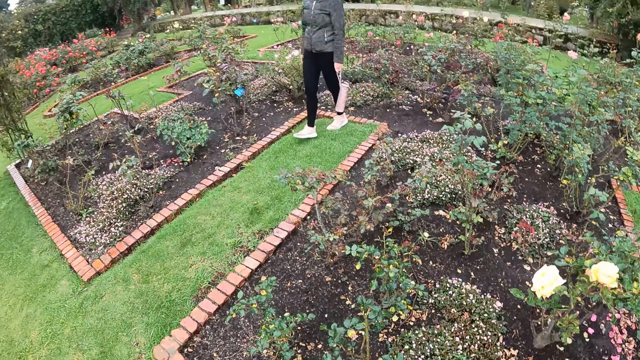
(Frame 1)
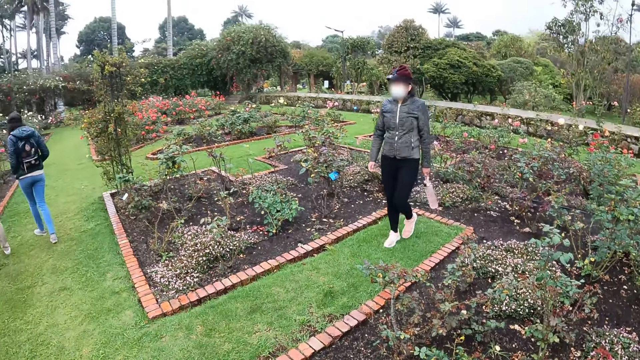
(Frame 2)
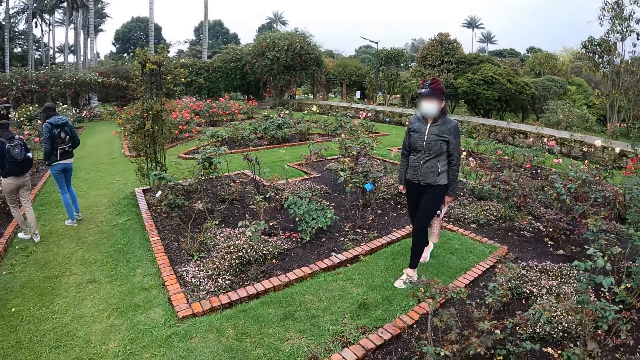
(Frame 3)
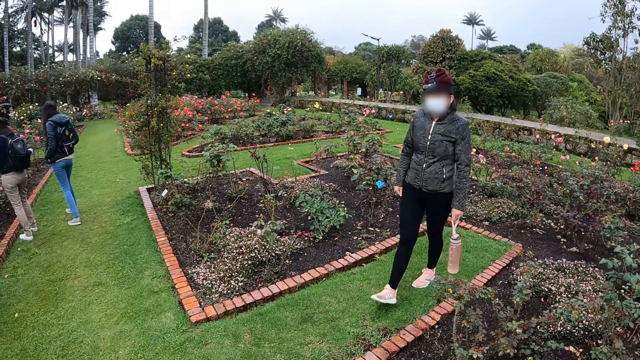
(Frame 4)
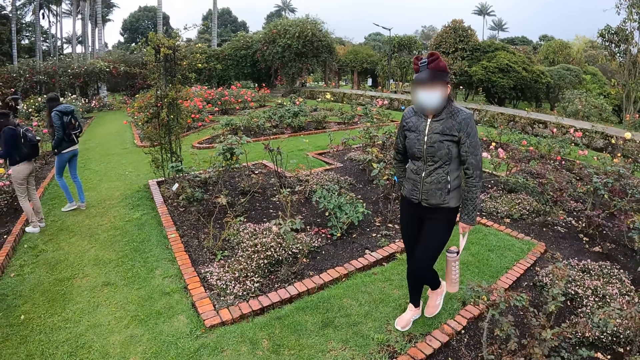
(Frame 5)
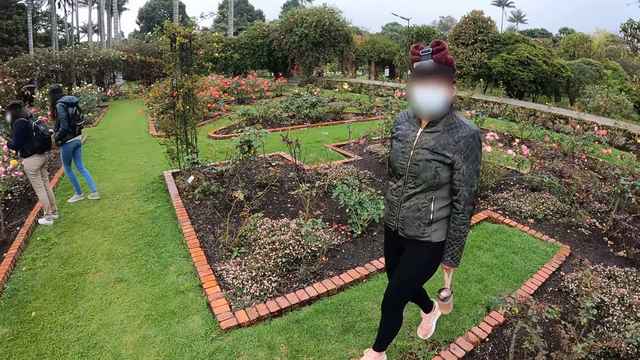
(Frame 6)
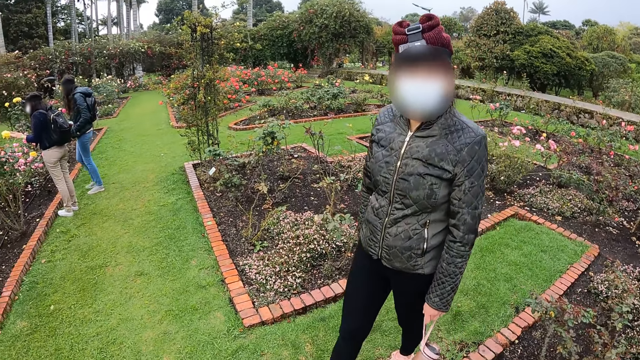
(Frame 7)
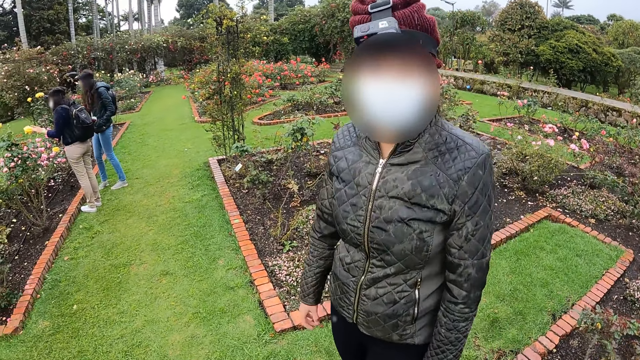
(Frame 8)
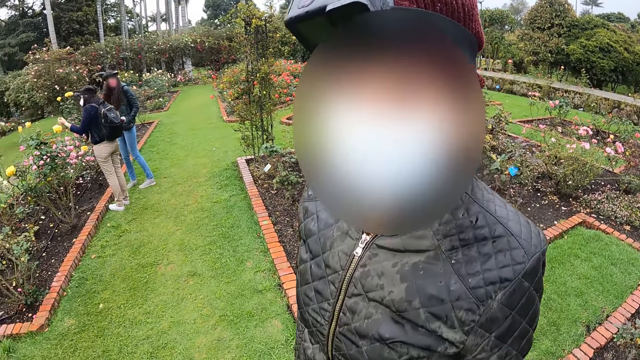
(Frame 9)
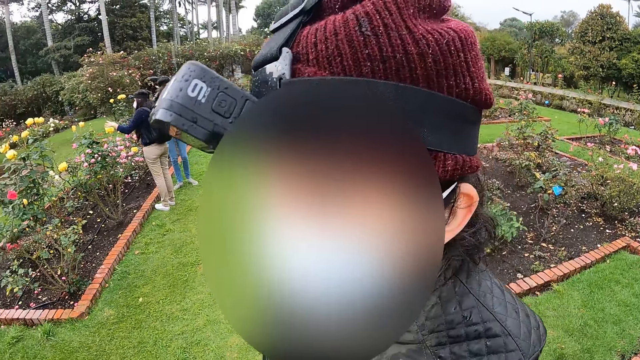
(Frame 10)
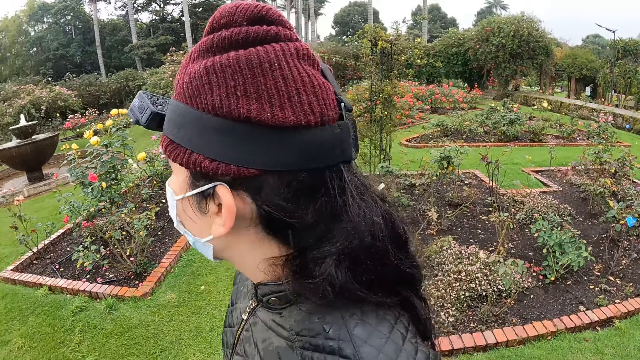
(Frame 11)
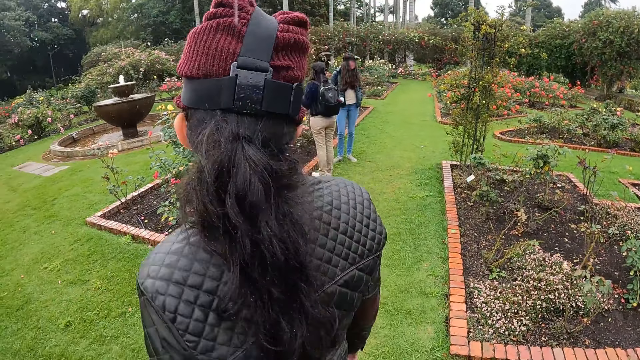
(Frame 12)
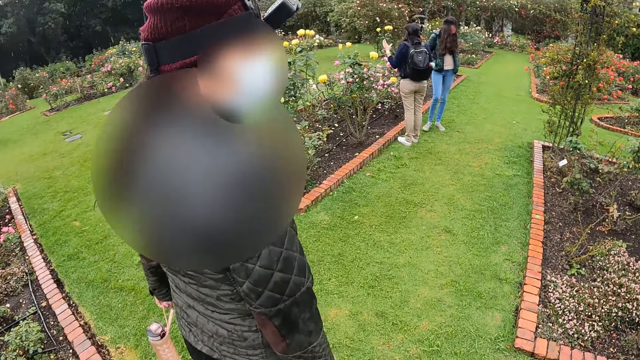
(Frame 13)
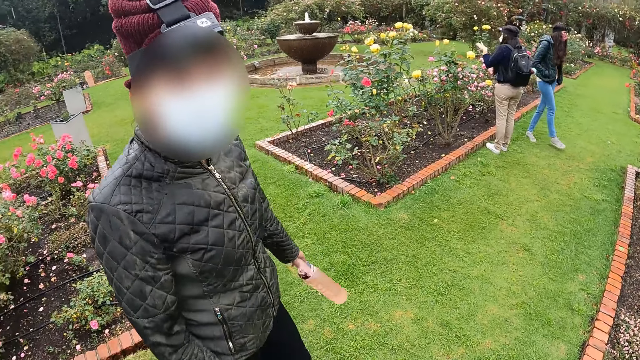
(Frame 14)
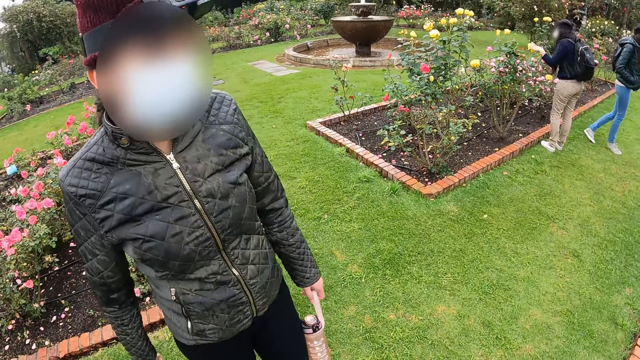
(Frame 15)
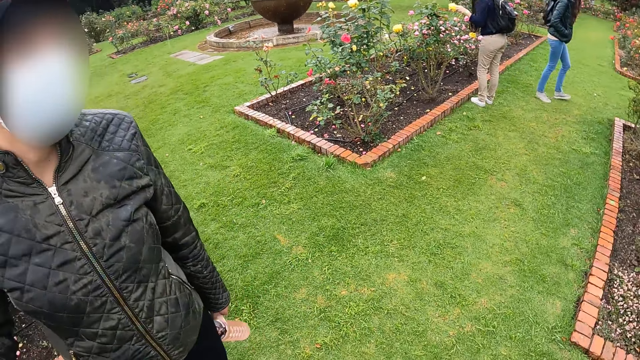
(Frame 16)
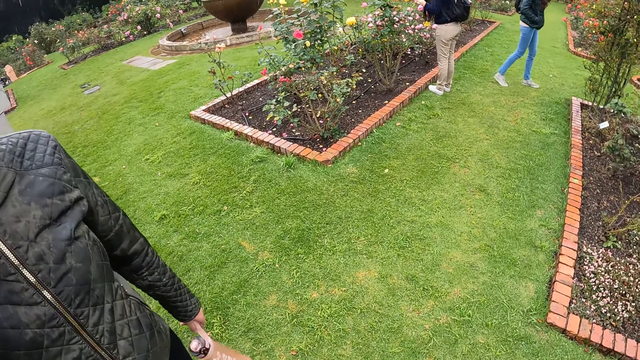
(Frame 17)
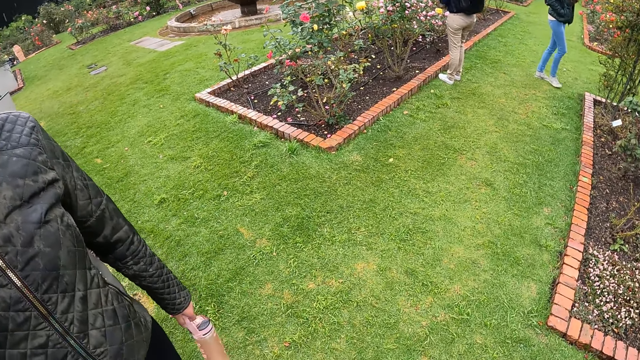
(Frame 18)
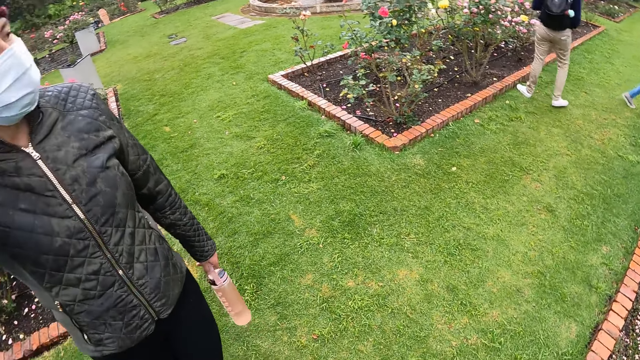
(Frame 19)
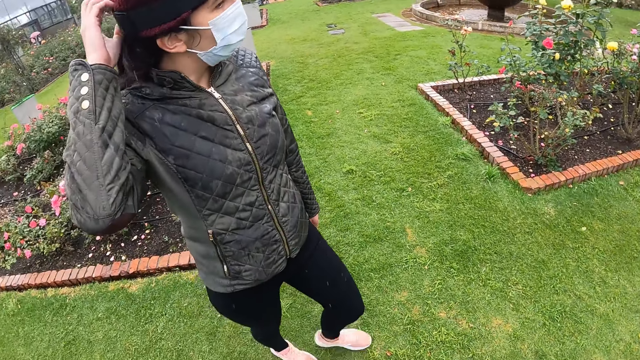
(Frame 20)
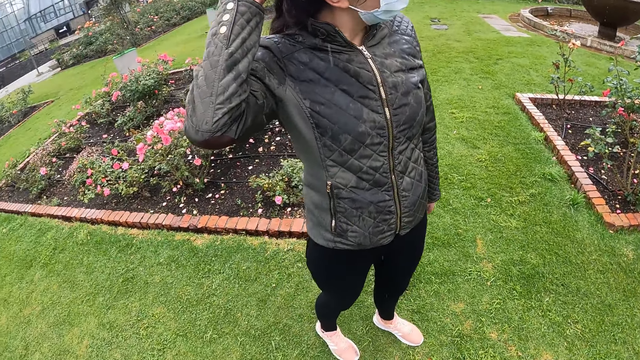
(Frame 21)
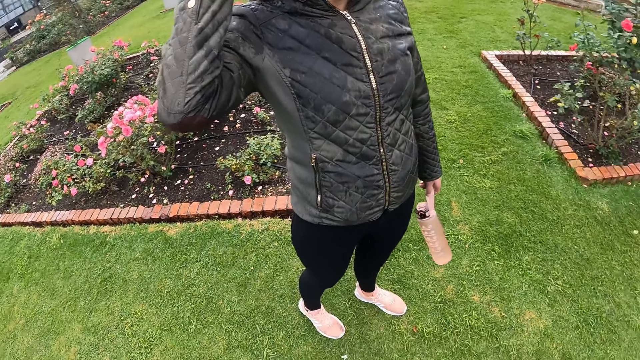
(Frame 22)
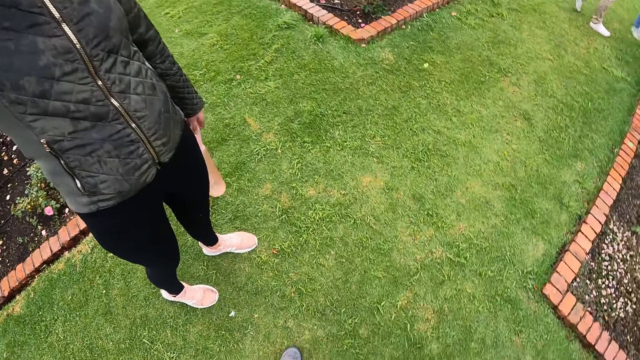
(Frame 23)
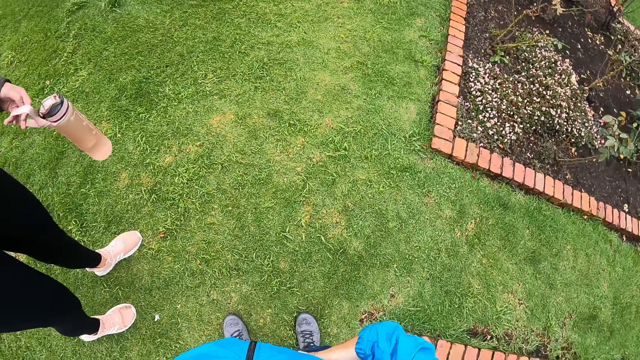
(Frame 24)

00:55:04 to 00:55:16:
The camera wearer interacts with a woman.

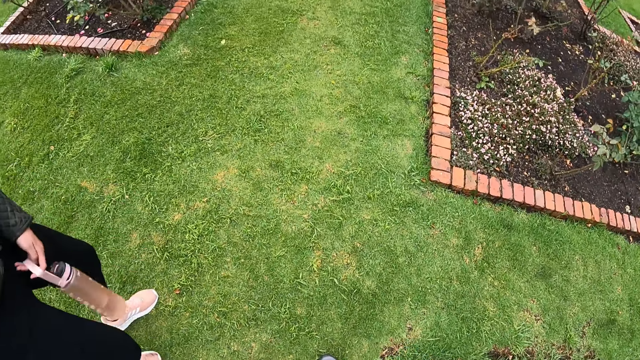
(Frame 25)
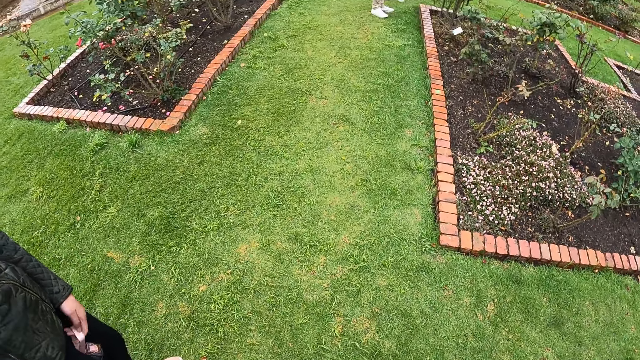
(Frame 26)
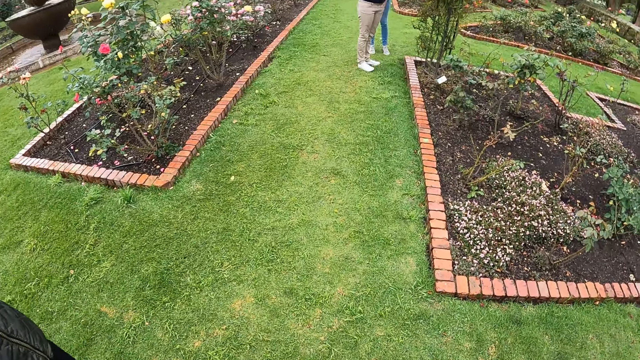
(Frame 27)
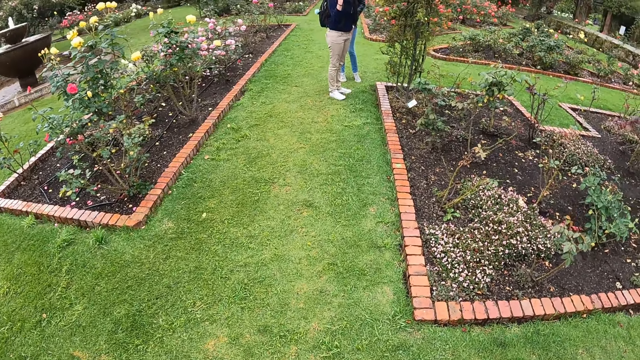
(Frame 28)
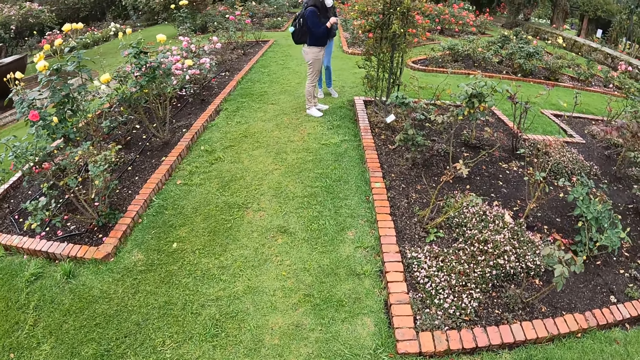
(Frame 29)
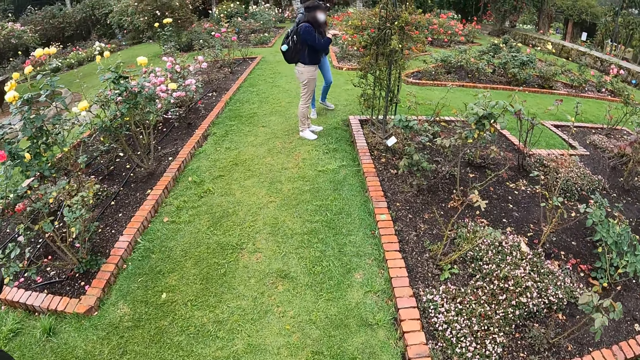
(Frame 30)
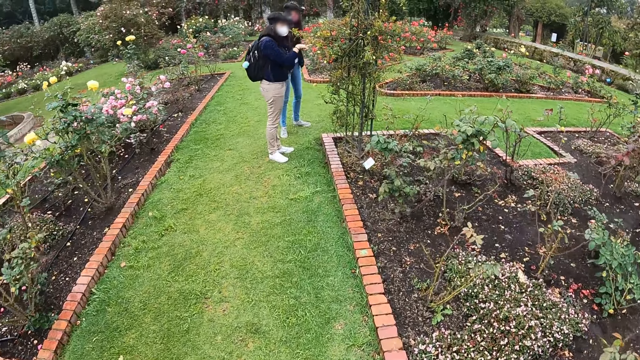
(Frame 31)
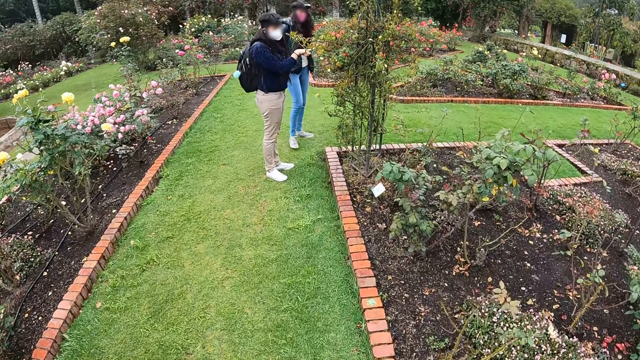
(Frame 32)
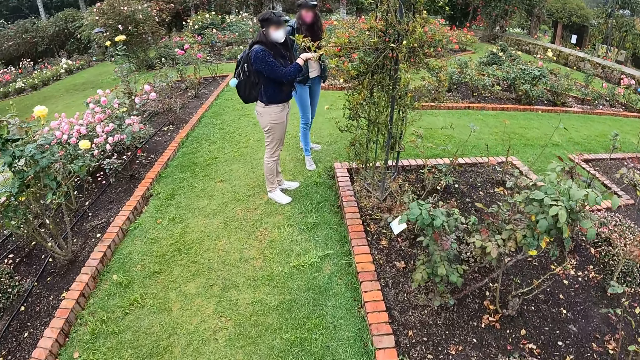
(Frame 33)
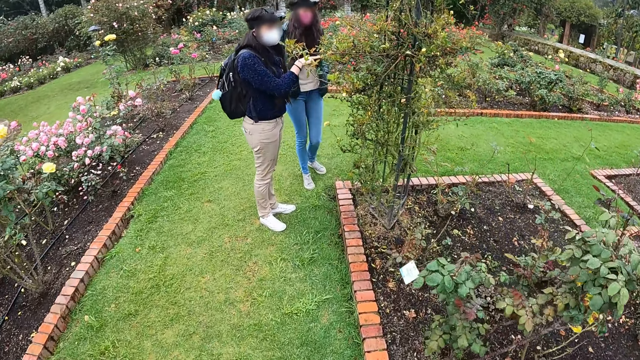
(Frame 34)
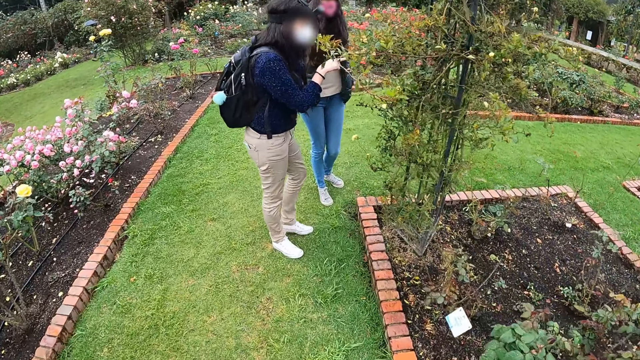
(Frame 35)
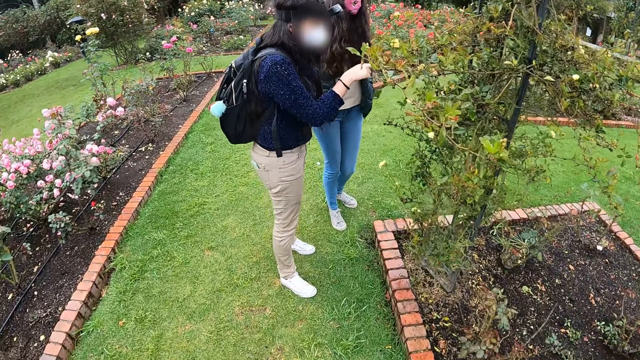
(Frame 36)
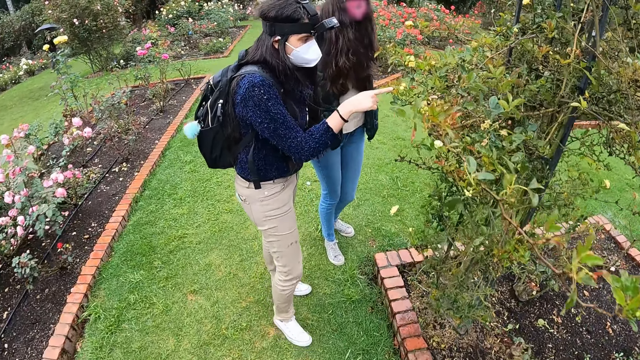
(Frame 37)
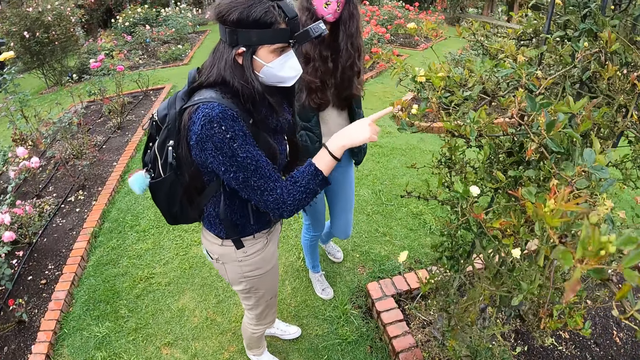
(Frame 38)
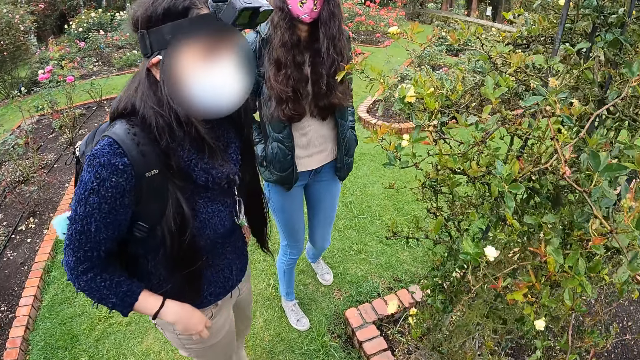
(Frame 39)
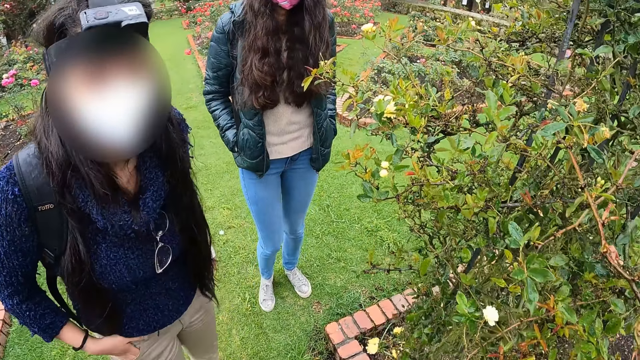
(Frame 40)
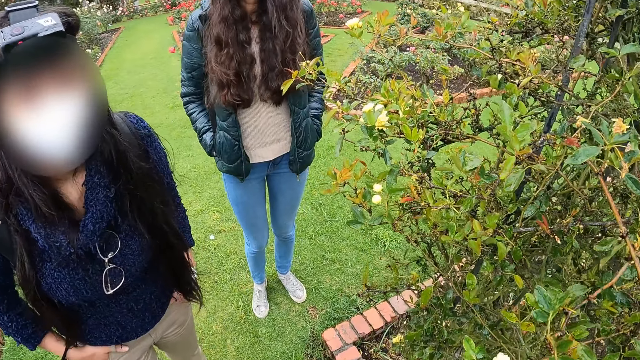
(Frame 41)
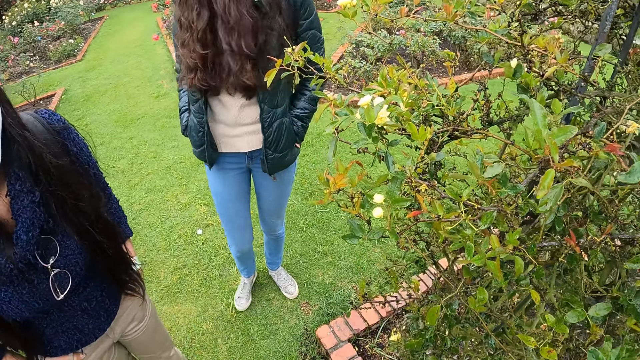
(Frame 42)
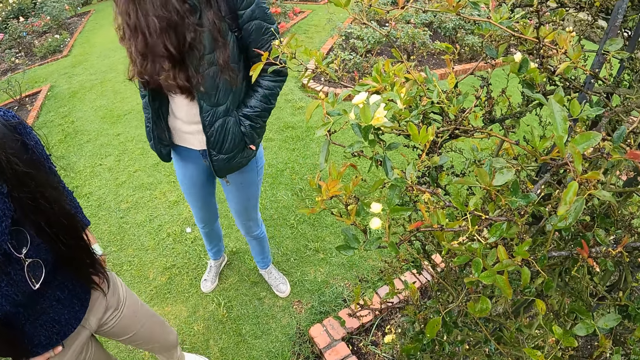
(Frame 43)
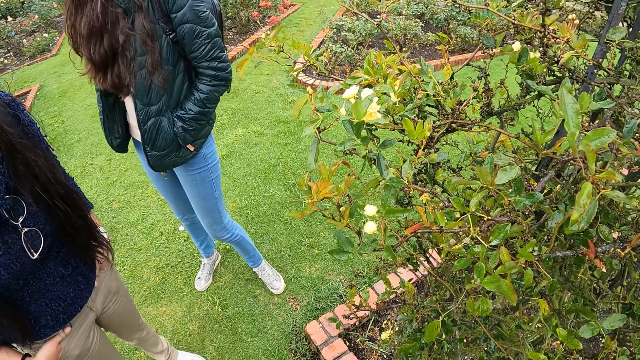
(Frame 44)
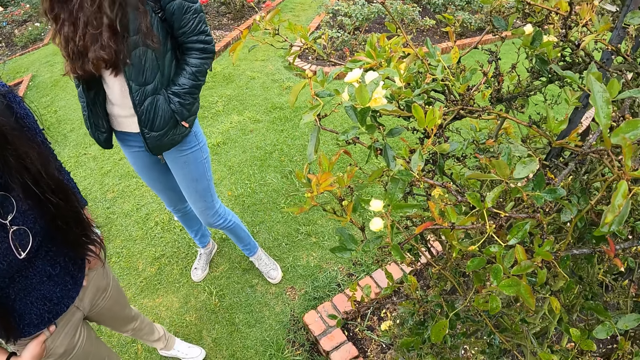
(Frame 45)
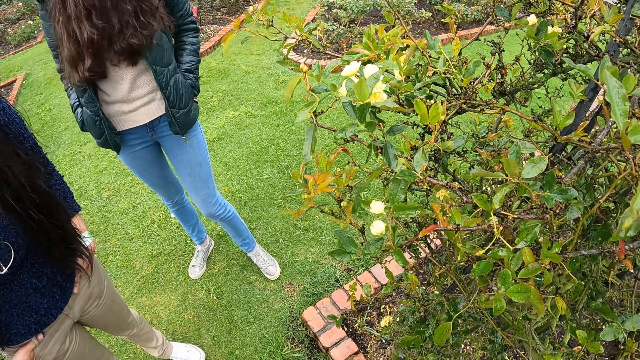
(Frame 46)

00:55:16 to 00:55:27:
The camera wearer walks around the garden of flowers. They interact with a woman. They interact with another woman.
